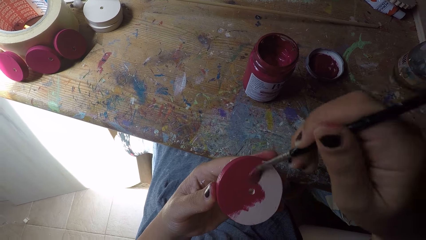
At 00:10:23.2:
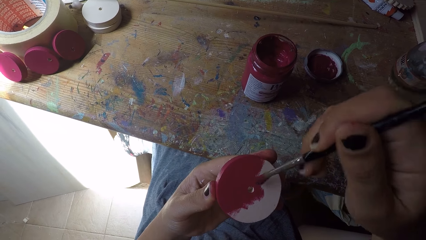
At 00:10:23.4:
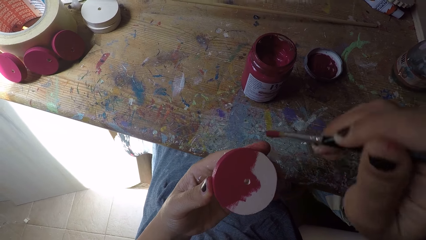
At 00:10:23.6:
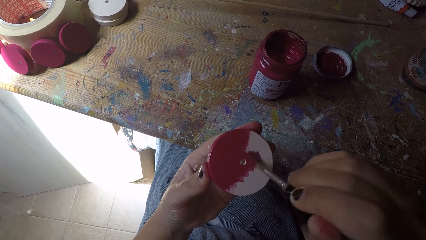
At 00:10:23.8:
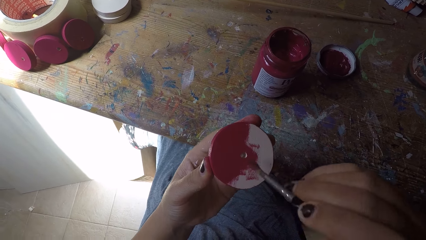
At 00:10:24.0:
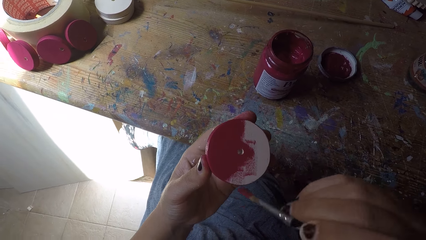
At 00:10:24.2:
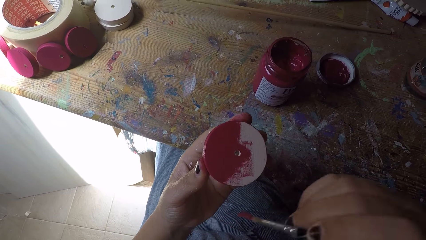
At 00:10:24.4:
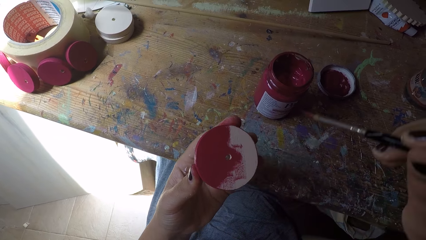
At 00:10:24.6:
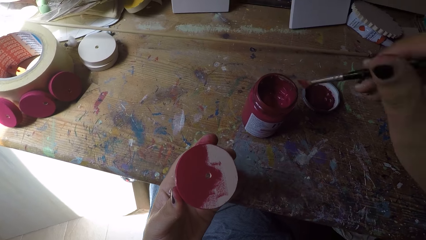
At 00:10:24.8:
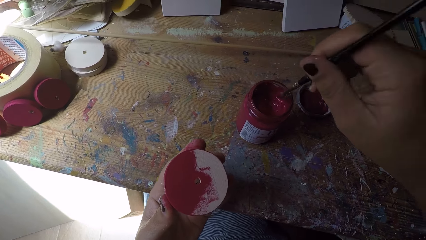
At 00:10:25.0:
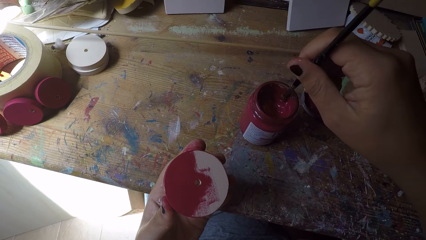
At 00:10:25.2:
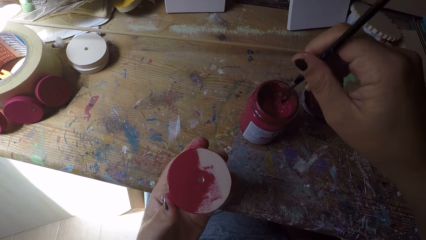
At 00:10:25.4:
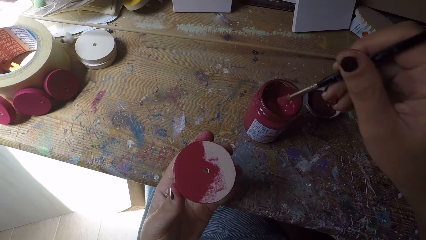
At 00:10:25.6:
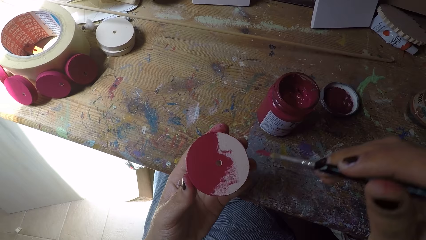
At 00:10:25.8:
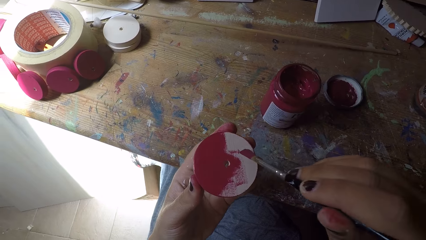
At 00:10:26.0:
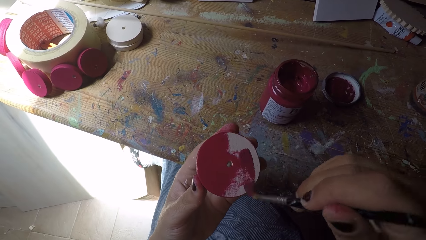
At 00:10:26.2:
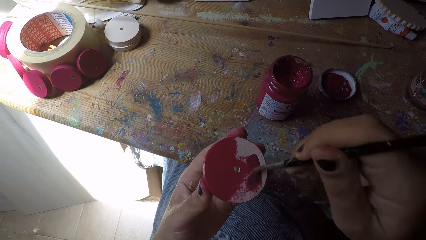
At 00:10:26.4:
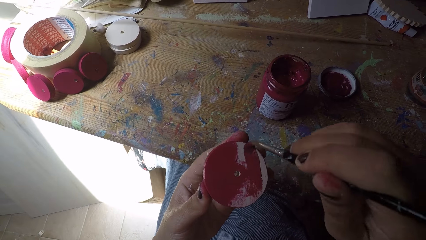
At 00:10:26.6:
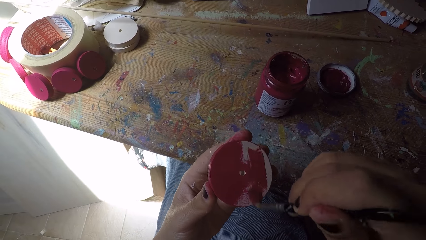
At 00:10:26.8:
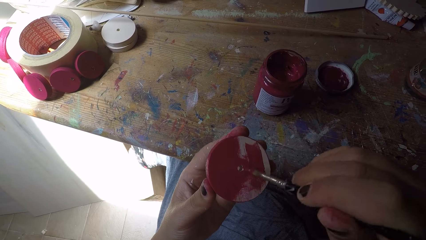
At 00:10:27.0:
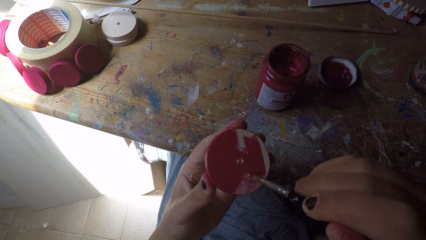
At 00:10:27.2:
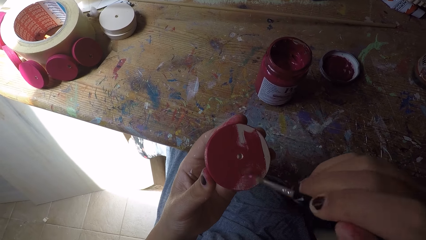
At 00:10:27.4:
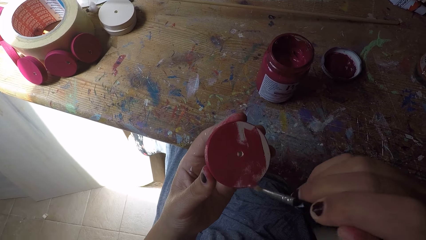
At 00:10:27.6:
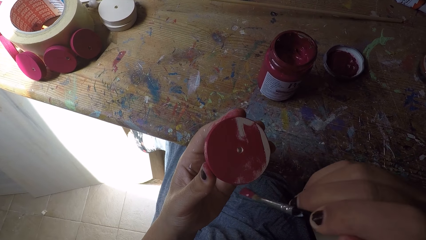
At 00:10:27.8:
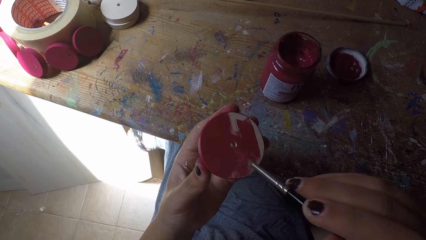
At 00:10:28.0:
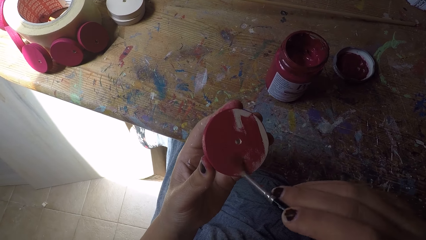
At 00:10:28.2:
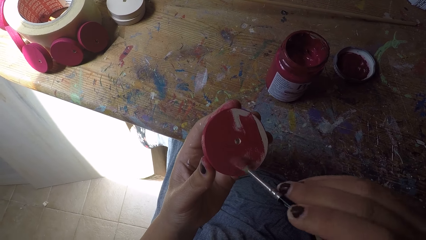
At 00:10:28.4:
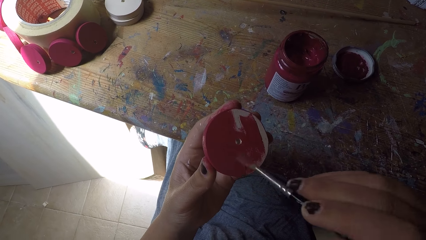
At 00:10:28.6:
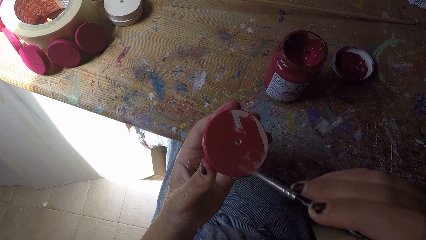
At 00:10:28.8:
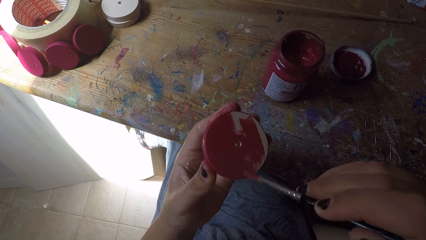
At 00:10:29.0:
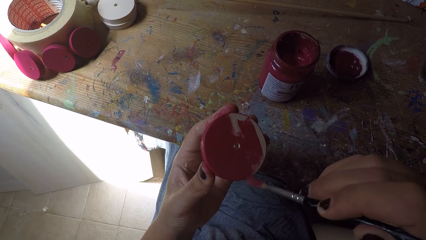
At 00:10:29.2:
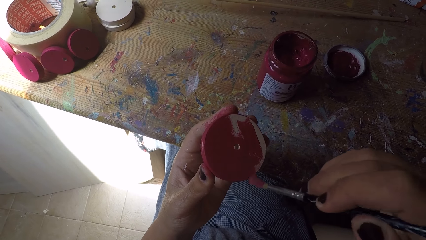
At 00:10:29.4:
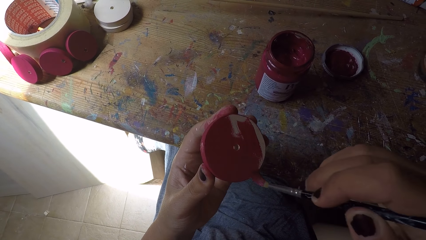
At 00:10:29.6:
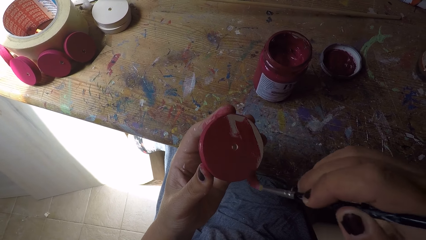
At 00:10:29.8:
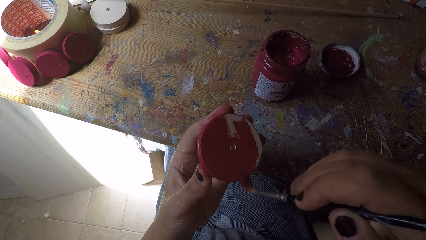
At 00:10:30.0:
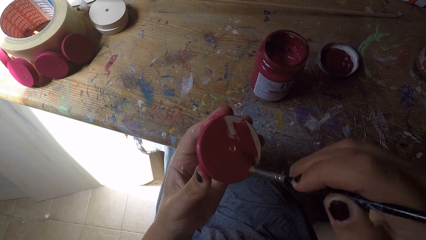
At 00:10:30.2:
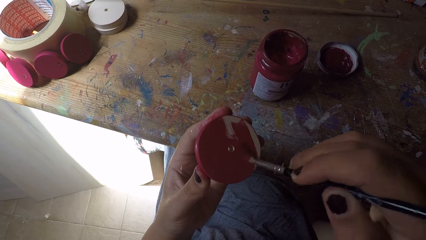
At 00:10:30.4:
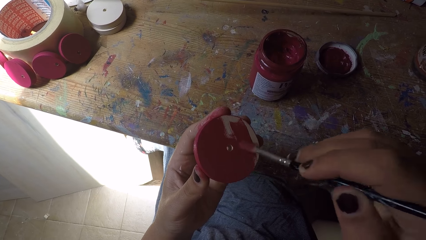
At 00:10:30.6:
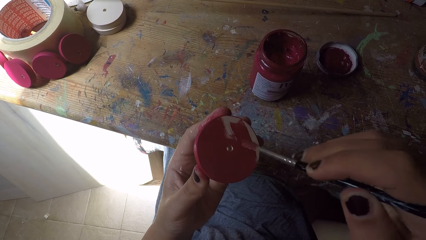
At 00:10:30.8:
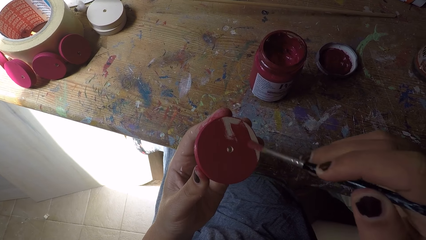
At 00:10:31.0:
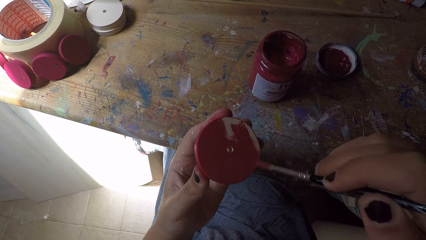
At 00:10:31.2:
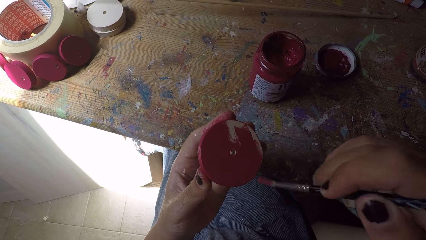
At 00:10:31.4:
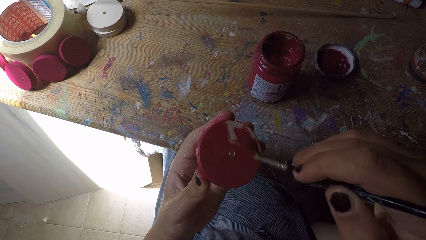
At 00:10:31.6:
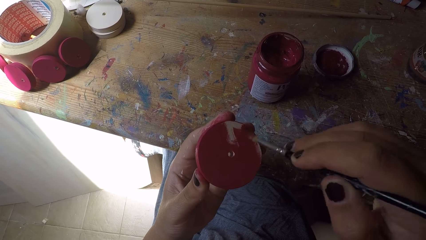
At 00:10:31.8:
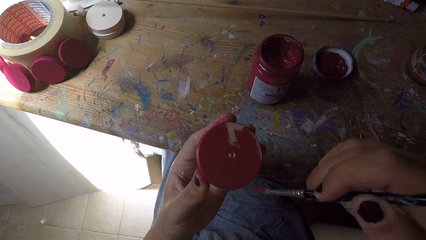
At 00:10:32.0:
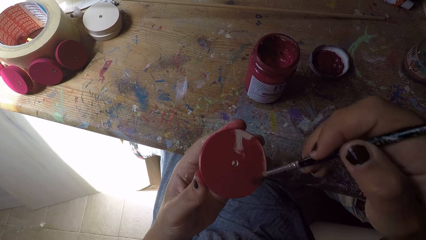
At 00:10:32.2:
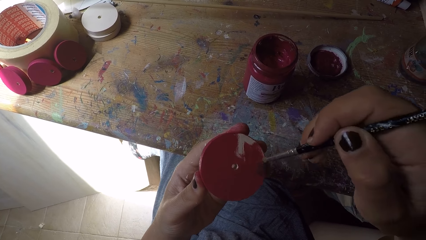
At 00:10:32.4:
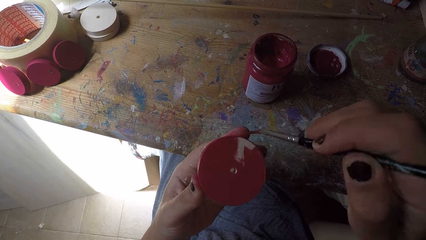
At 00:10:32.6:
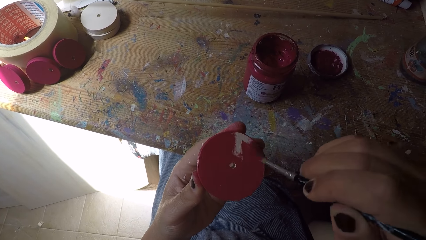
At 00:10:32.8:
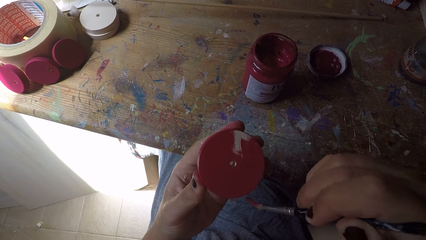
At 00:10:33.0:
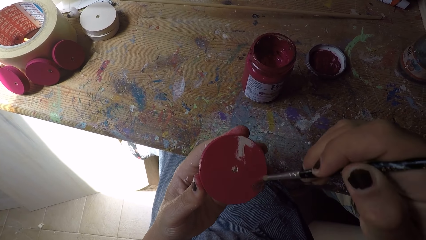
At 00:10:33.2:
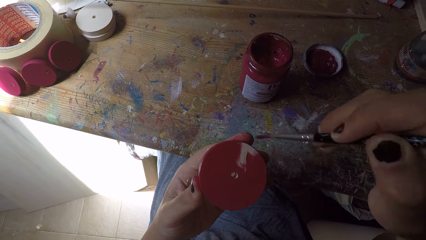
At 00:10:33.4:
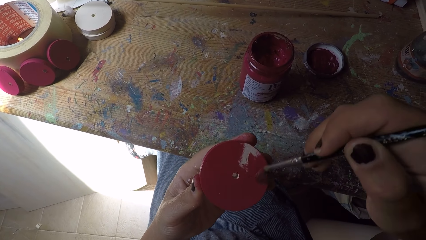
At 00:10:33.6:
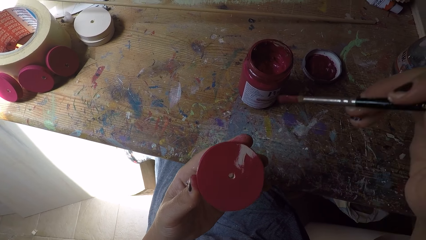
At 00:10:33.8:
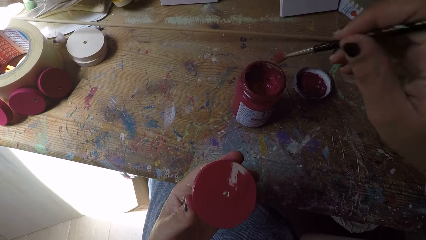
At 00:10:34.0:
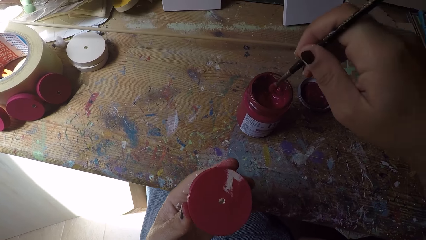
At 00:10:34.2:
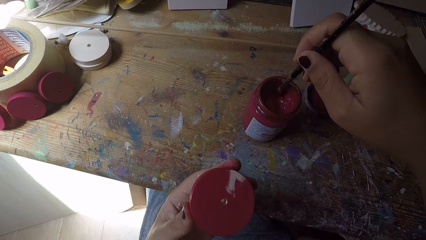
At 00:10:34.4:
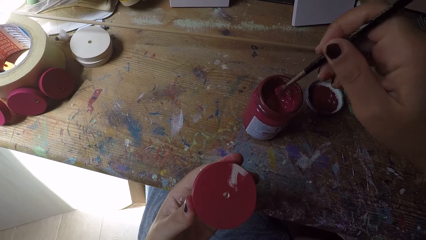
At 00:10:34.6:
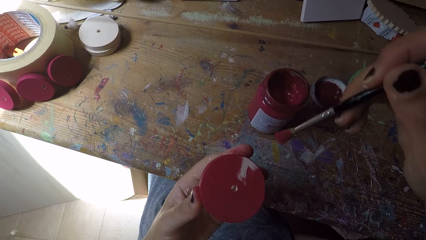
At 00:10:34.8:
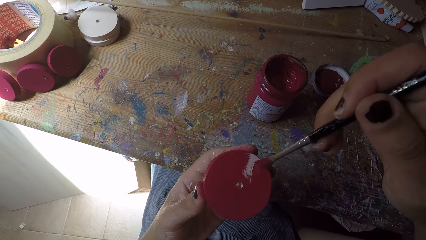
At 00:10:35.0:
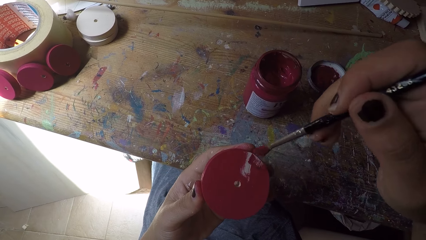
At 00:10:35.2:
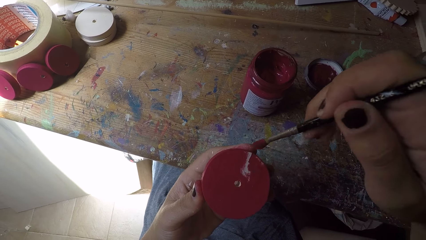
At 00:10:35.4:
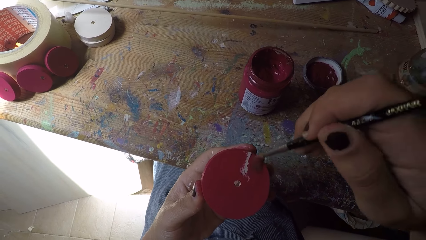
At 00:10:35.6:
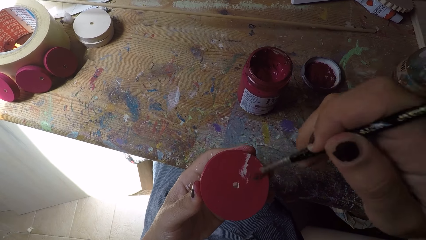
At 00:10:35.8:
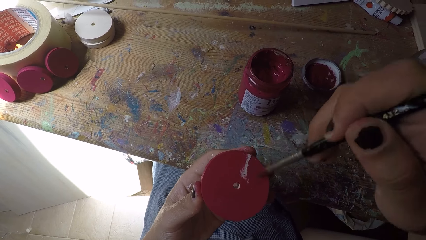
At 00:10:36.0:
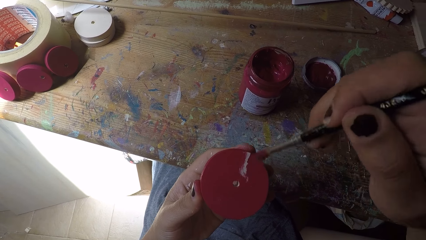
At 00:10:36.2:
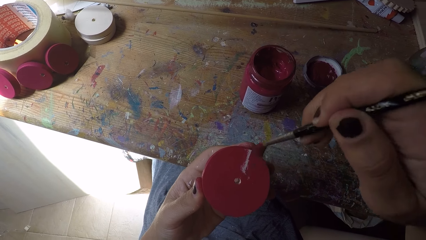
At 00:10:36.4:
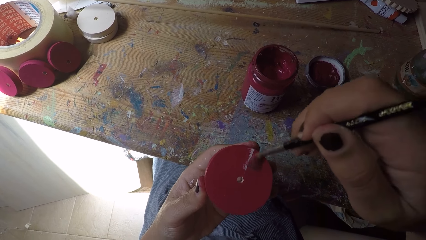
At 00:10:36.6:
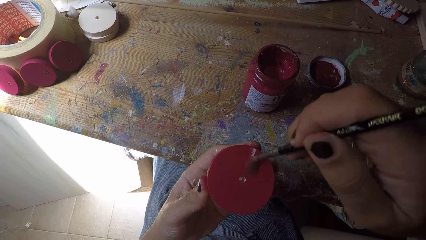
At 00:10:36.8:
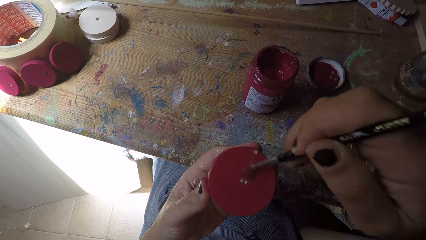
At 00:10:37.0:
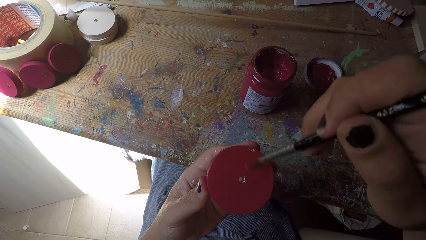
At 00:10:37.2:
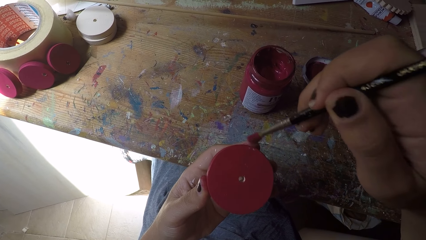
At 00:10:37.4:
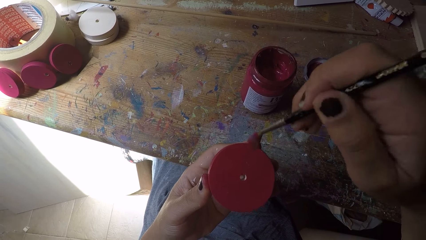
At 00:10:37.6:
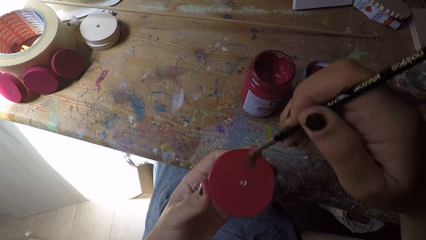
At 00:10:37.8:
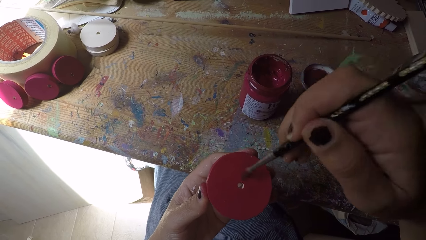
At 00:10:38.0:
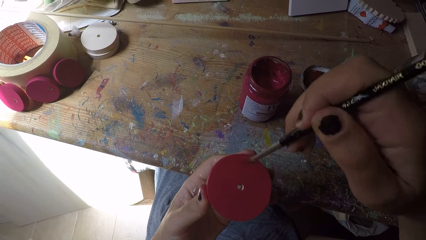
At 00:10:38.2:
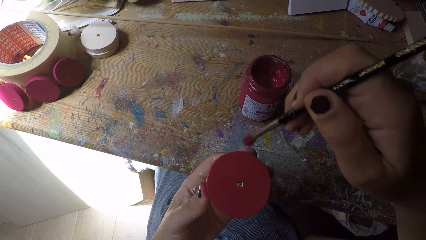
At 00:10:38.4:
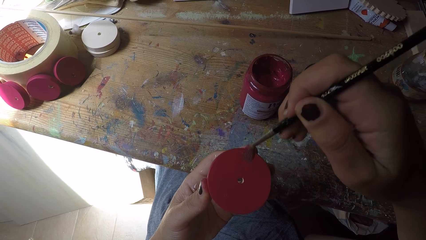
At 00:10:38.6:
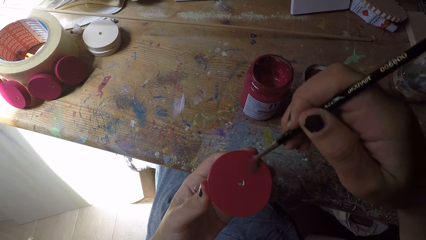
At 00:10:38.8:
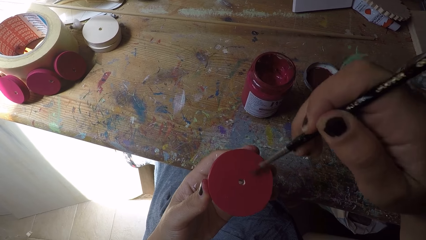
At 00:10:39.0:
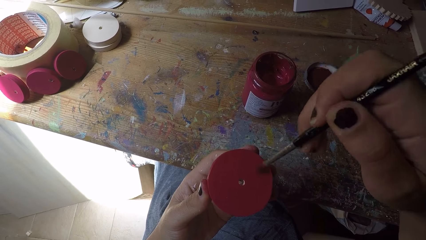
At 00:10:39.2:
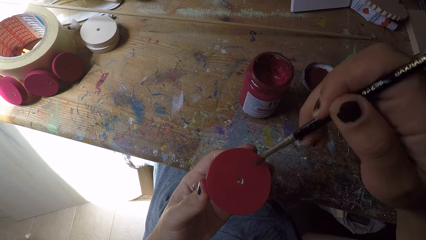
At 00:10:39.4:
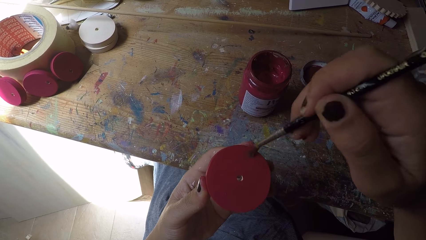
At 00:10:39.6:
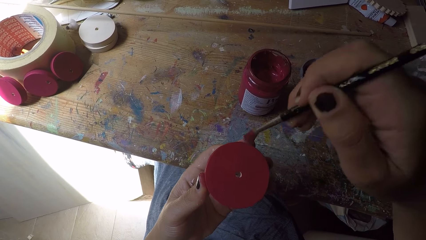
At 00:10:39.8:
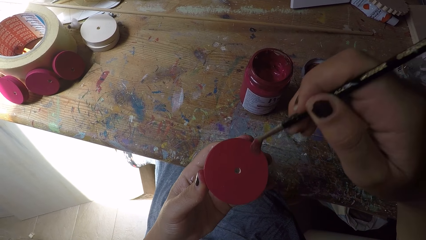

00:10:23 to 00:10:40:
The camera wearer scoops paint from the paint can with the paint brush in her right hand. She paints the wood ornament with the paint brush in her right hand. She scoops paint from the paint can with the paint brush in her right hand. She paints the wood ornament with the paint brush in her right hand.
